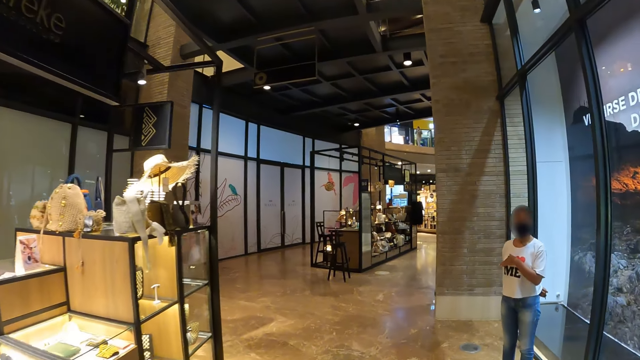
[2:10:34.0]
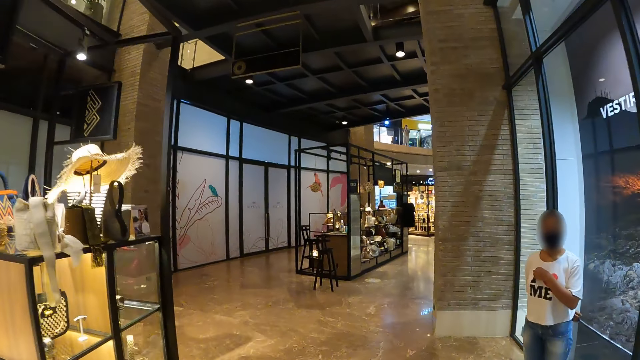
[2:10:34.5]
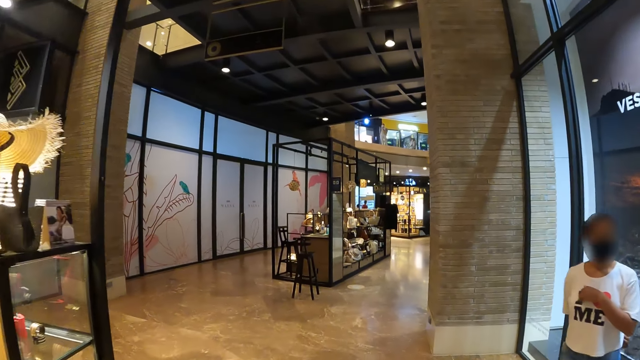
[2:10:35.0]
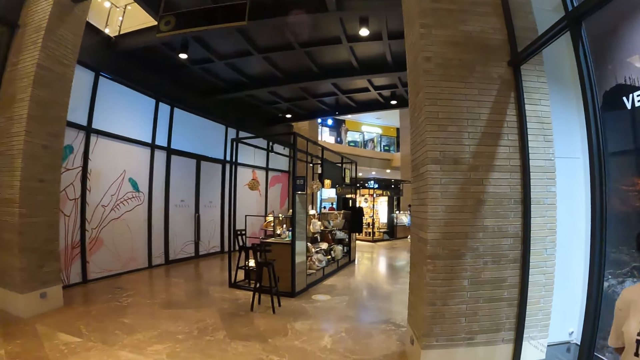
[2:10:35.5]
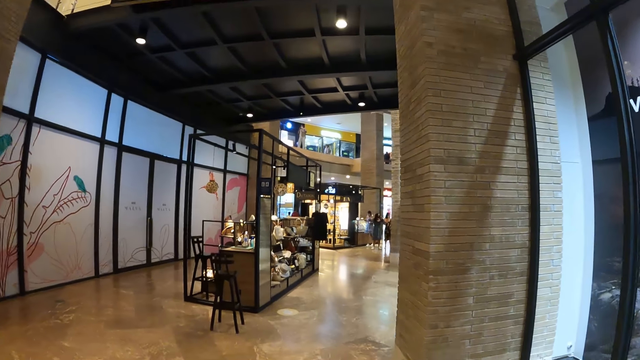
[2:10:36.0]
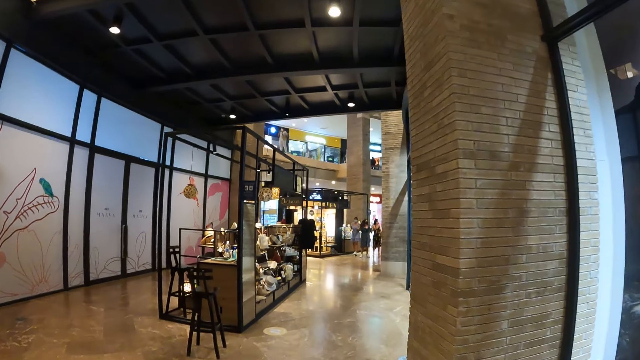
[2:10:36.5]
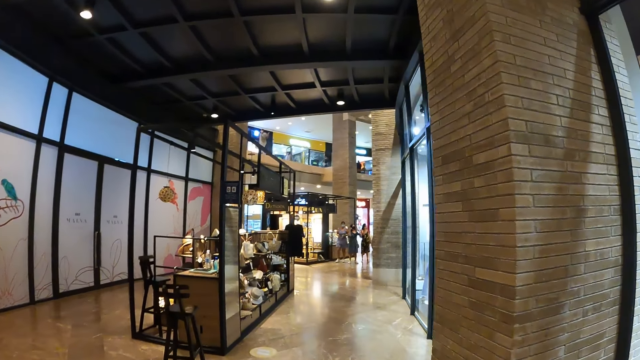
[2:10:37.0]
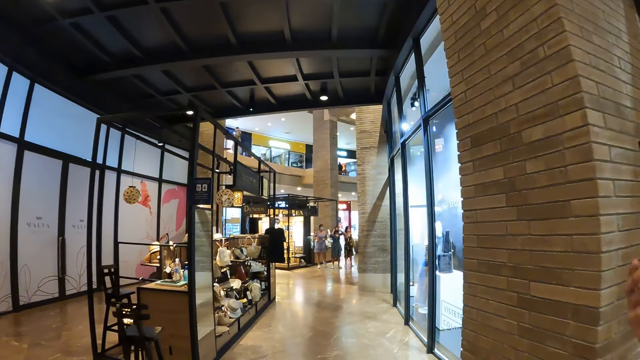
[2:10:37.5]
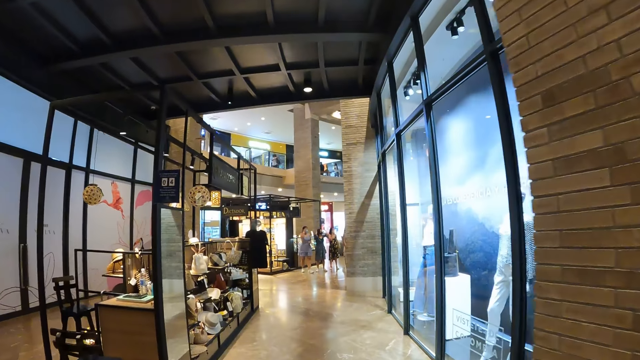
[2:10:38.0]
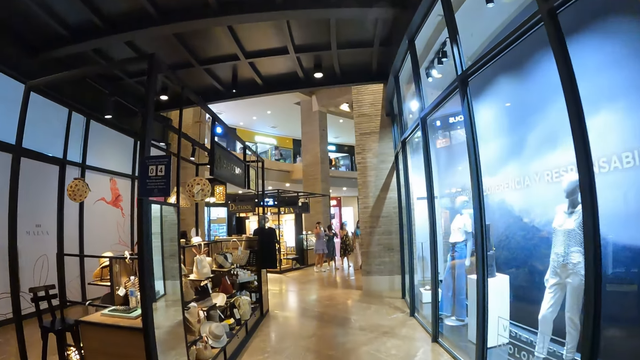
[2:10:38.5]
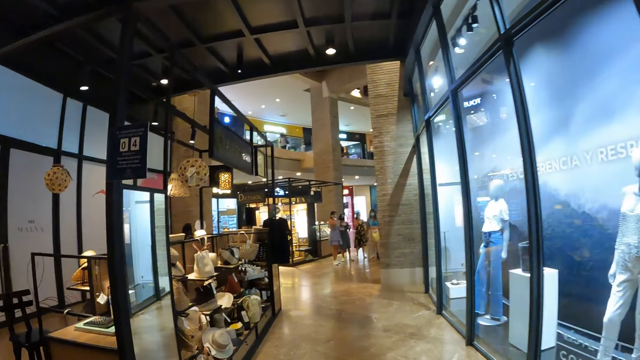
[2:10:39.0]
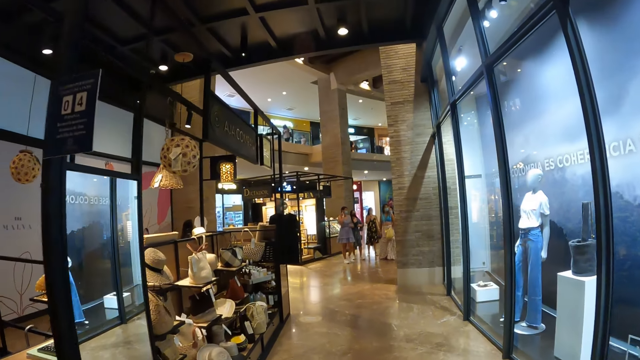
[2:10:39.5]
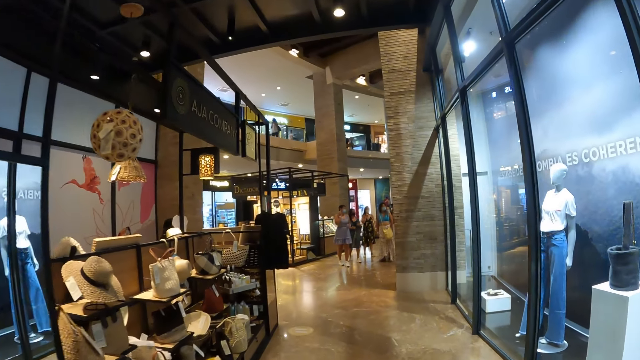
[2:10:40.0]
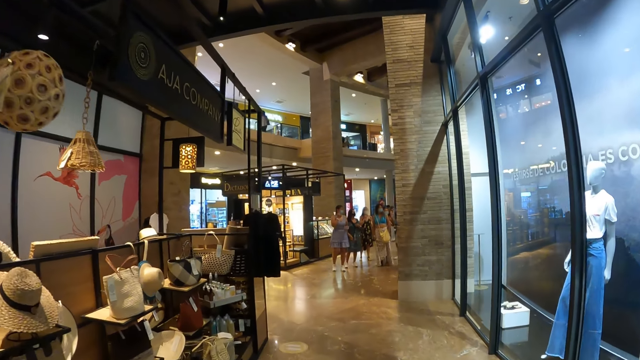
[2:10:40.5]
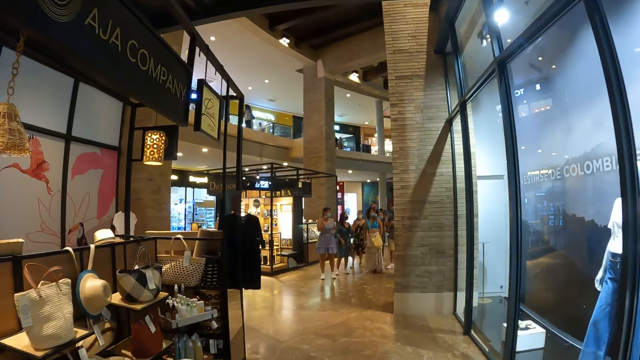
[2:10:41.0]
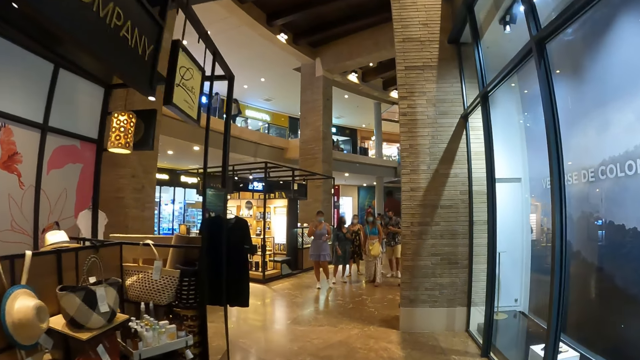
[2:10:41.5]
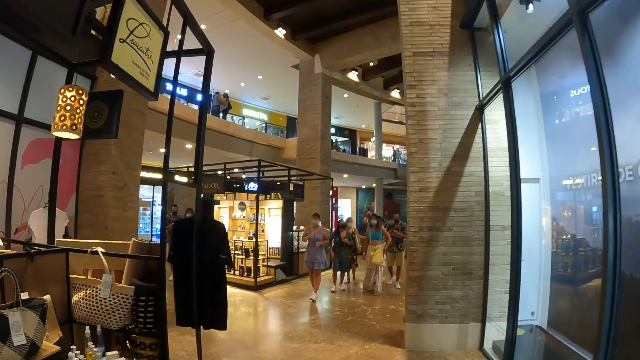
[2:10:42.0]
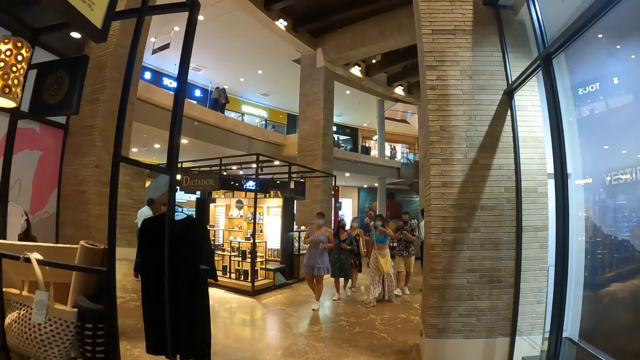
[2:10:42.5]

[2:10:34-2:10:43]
The camera wearer walks past a woman.

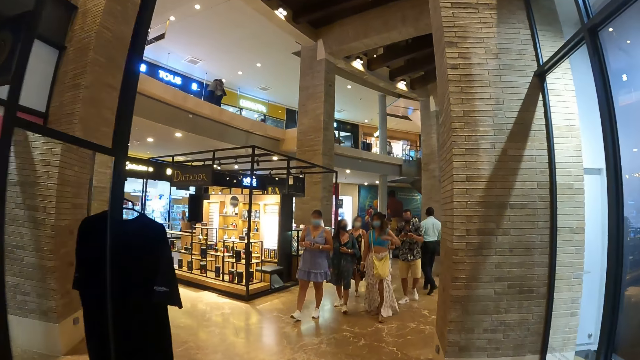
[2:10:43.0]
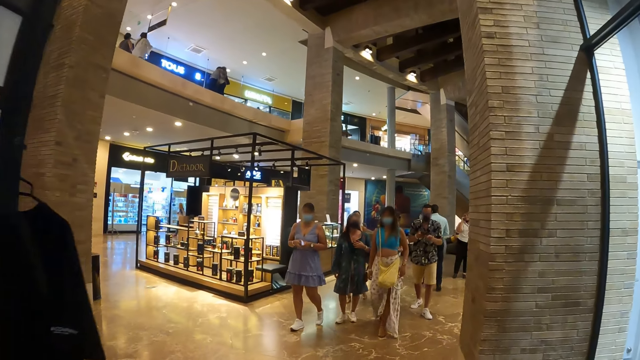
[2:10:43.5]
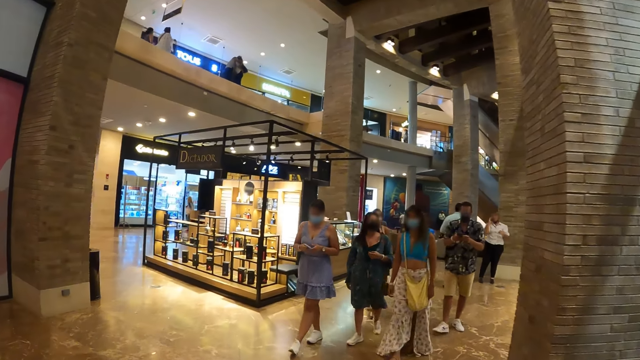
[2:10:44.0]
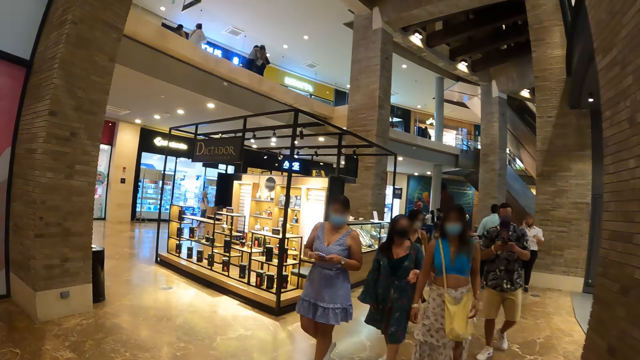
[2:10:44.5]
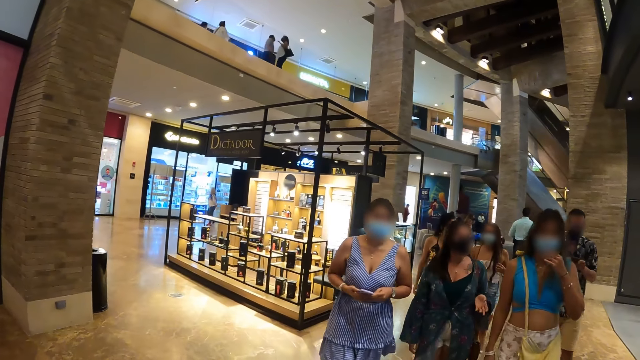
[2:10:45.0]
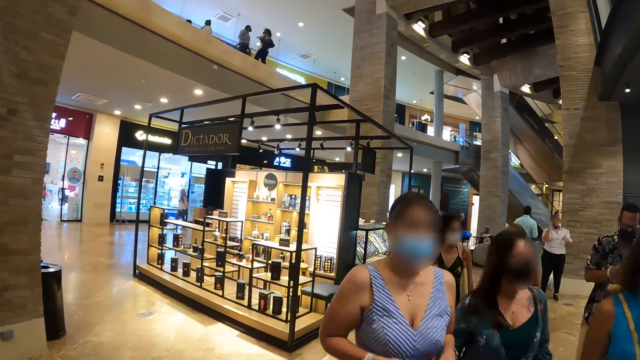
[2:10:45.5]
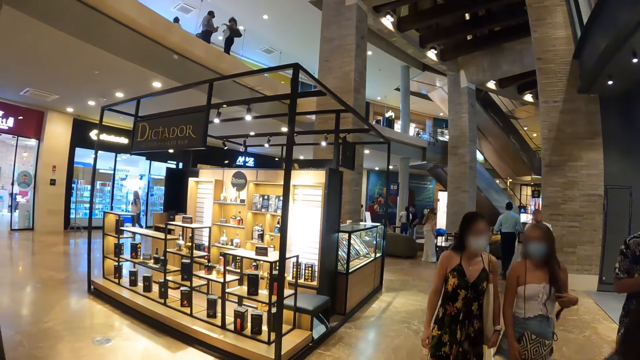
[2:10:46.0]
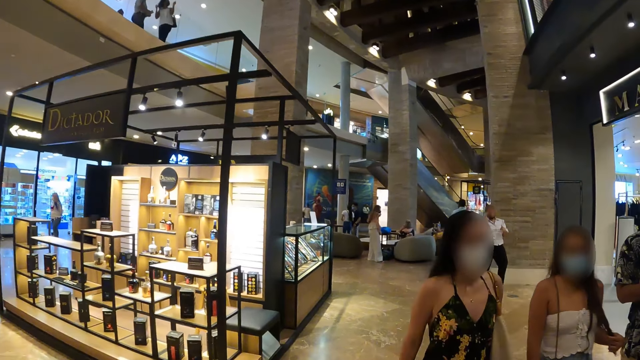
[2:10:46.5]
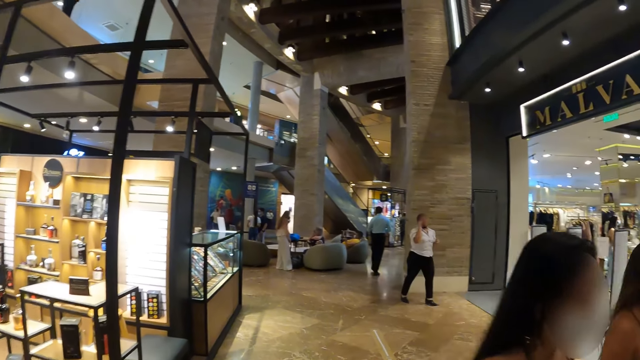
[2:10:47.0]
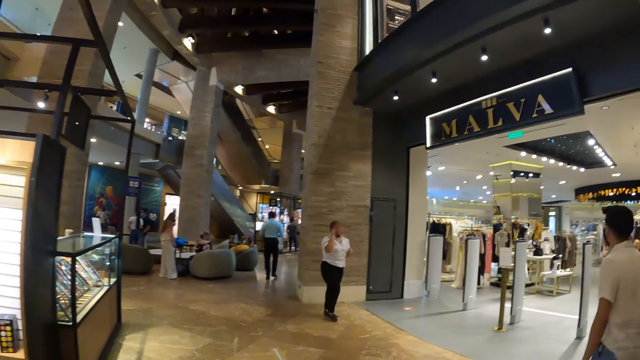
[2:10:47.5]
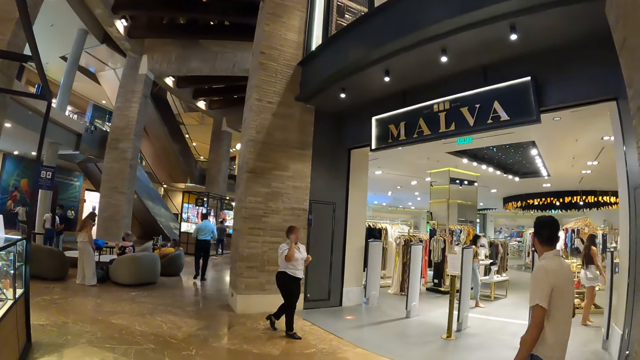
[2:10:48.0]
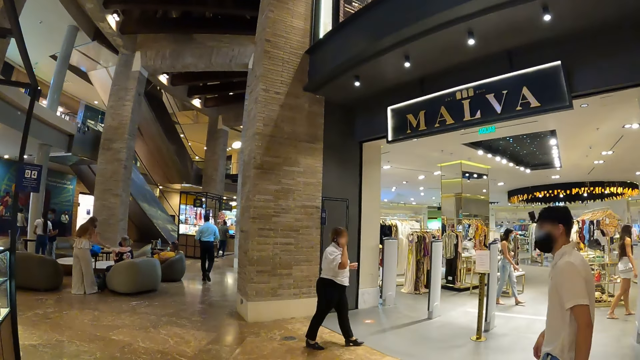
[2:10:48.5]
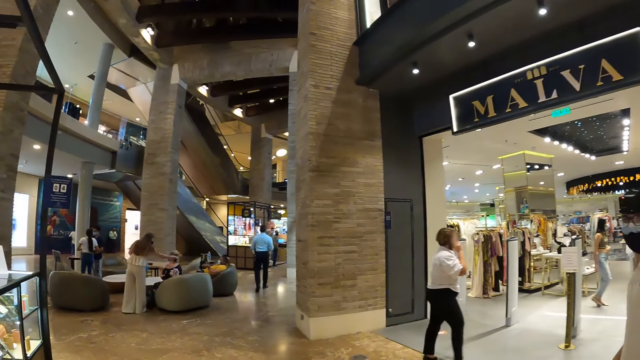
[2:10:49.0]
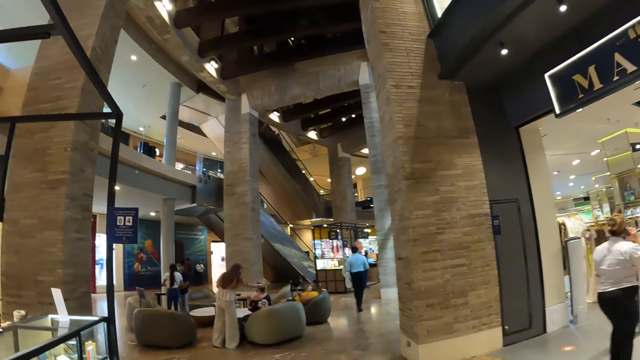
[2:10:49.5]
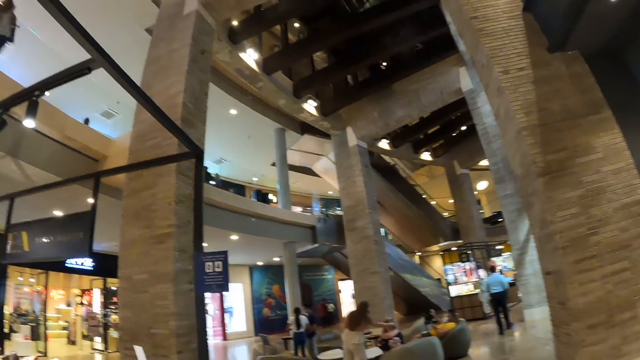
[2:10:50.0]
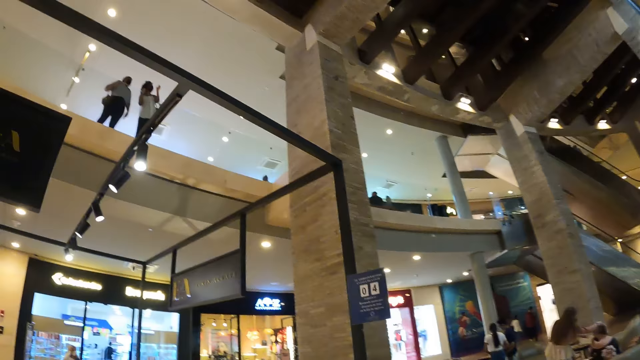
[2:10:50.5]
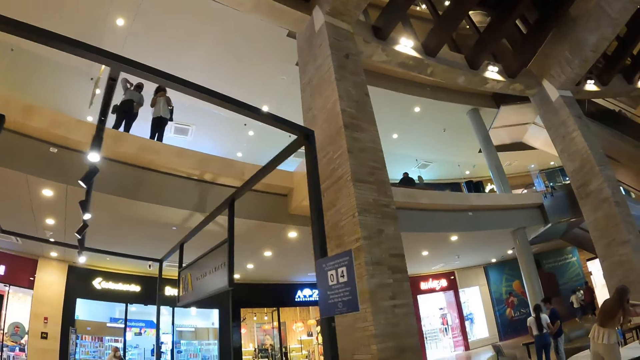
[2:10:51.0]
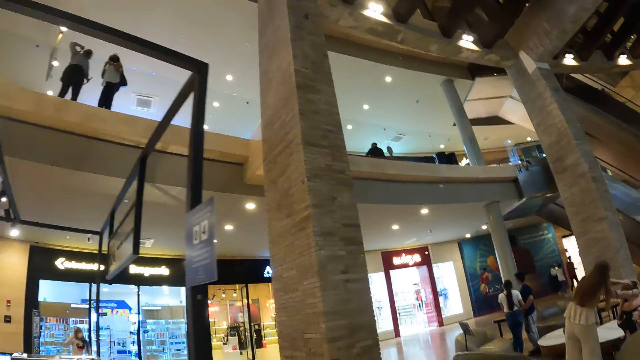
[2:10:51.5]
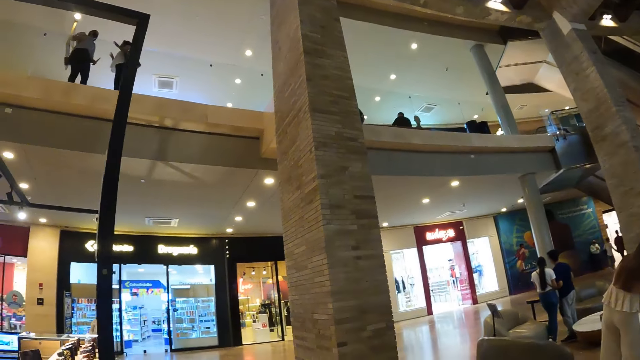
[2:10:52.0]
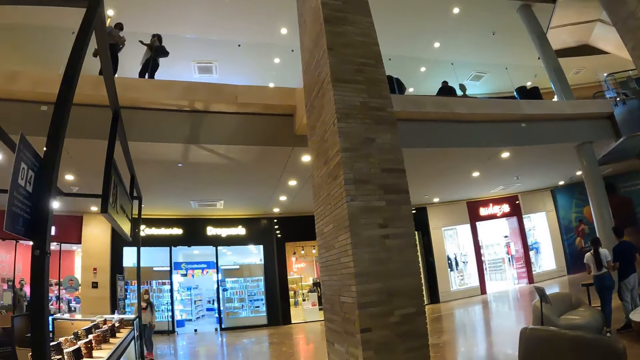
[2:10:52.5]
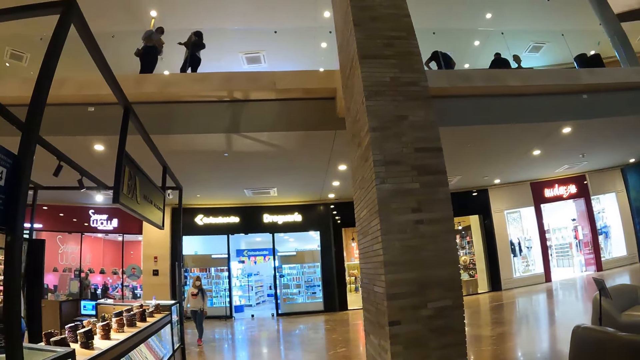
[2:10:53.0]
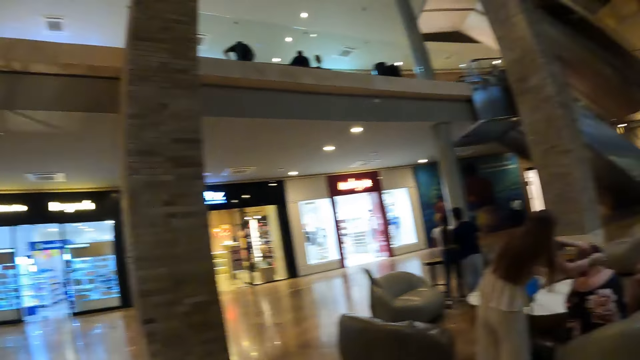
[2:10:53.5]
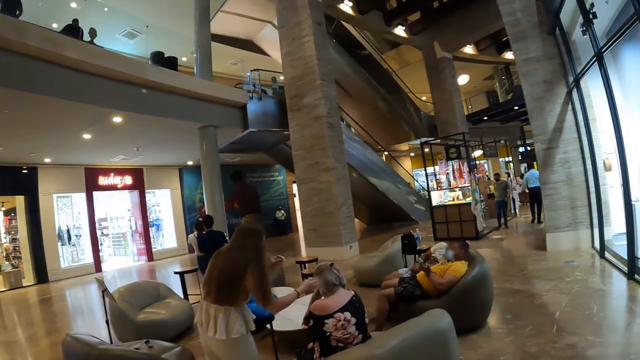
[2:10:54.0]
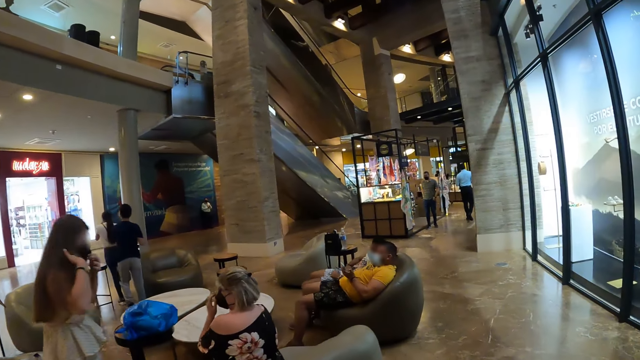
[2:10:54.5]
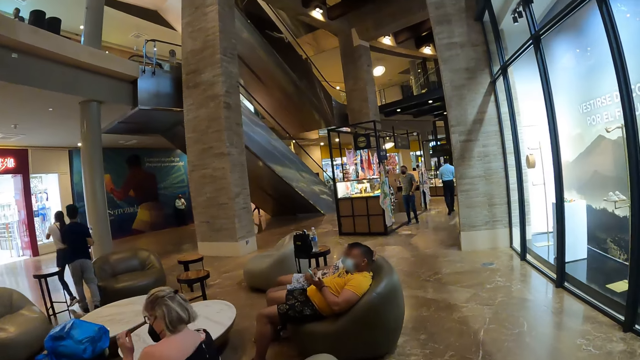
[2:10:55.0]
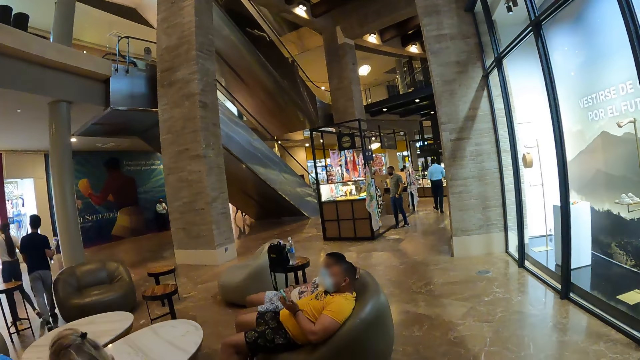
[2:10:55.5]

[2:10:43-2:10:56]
A group of people walks past the camera wearer and the man in the mall. The camera wearer looks around.
